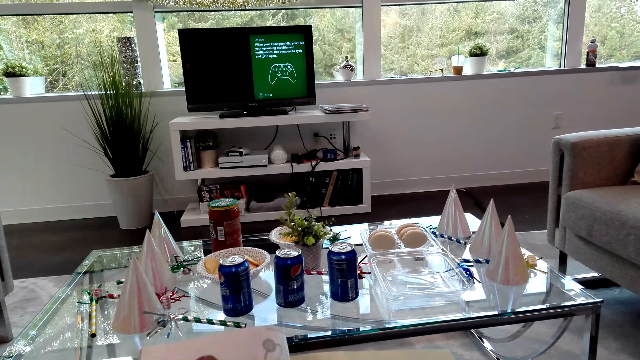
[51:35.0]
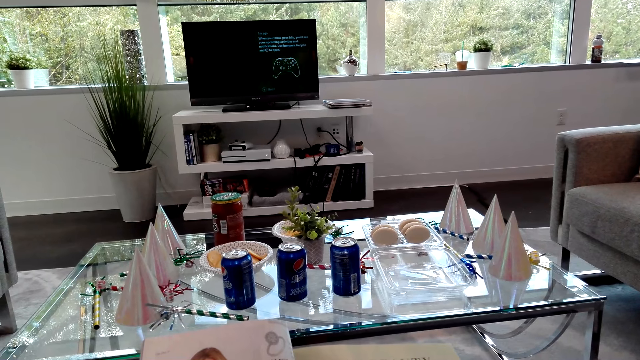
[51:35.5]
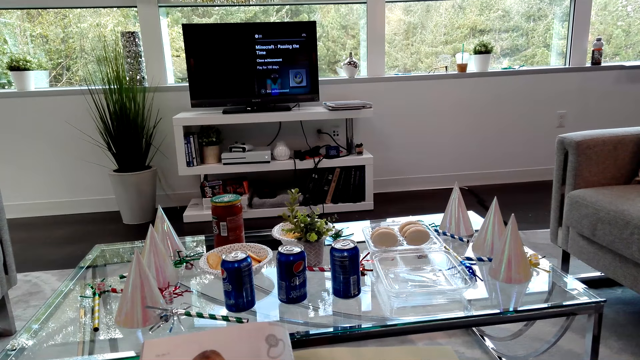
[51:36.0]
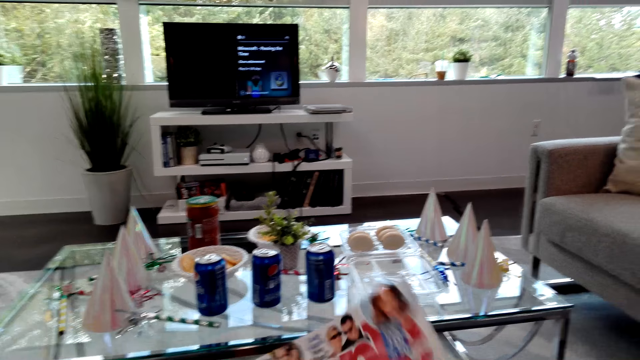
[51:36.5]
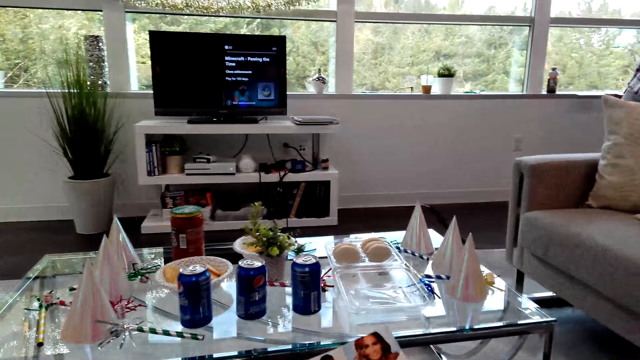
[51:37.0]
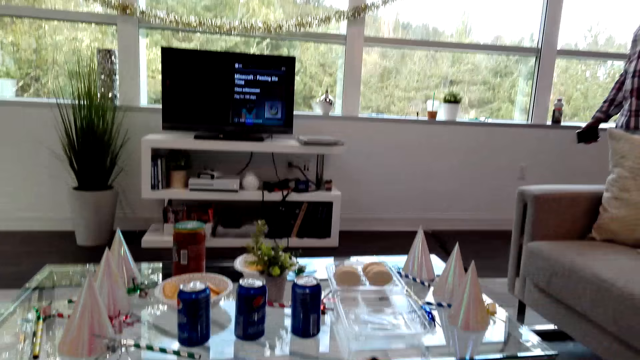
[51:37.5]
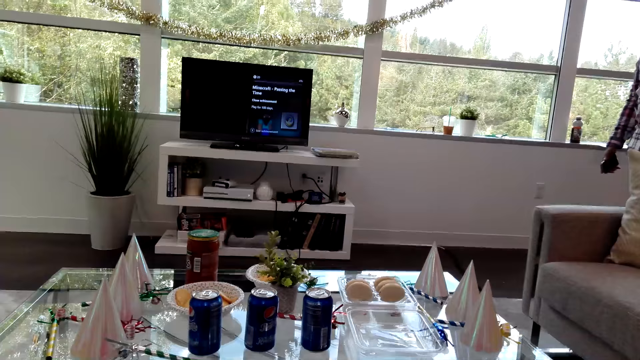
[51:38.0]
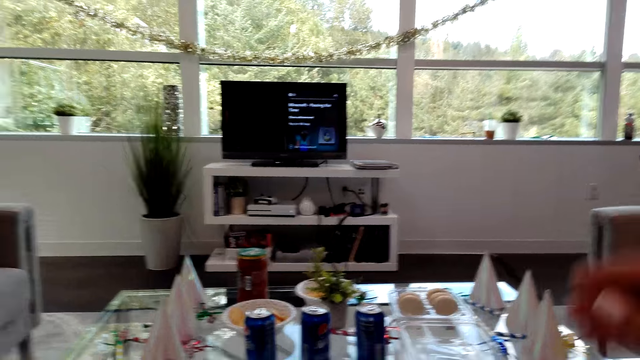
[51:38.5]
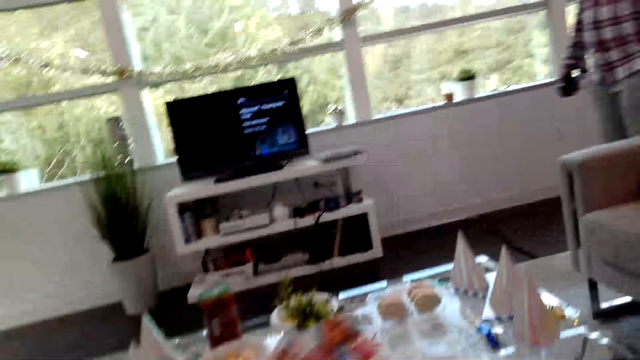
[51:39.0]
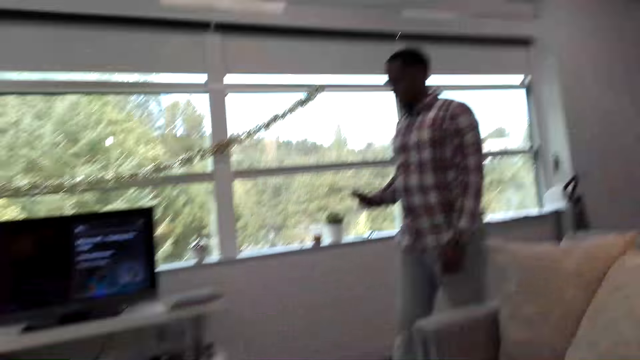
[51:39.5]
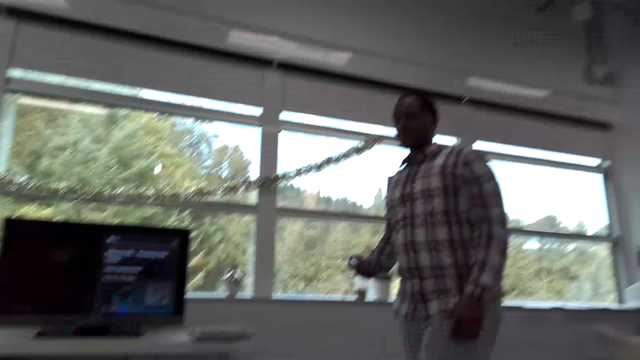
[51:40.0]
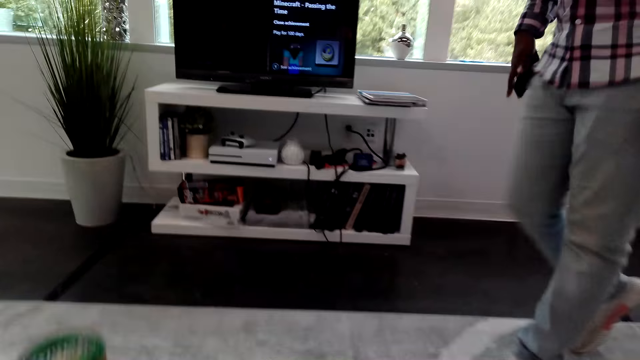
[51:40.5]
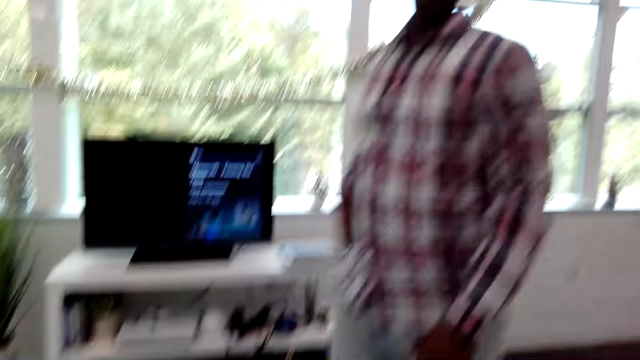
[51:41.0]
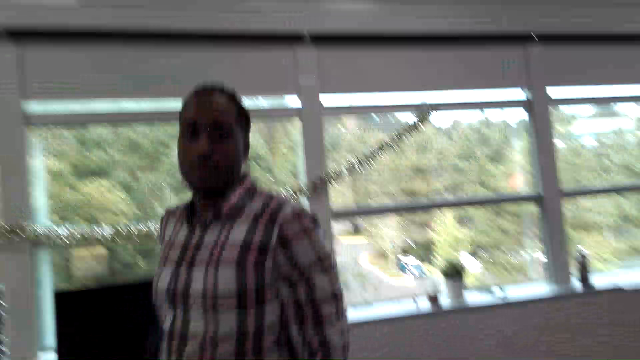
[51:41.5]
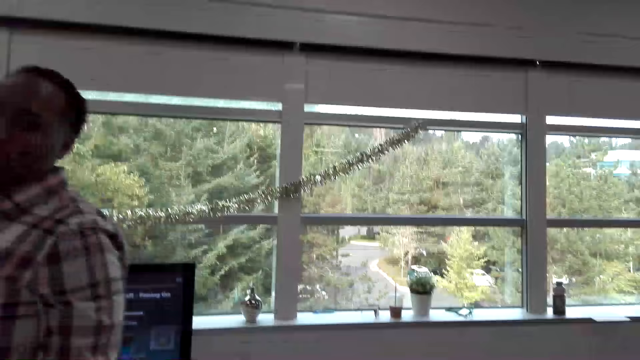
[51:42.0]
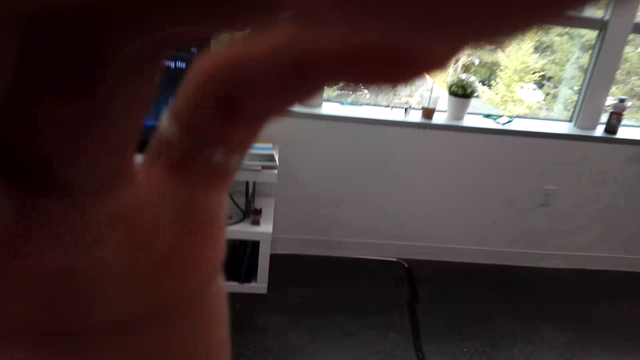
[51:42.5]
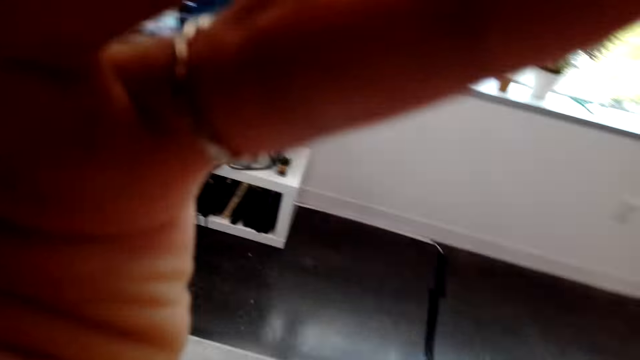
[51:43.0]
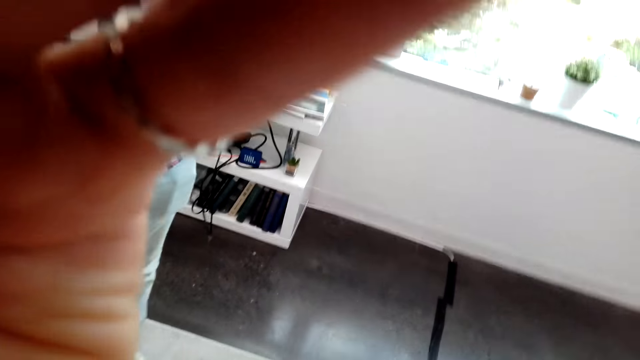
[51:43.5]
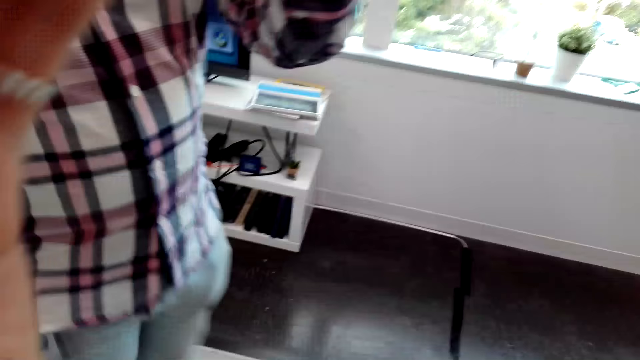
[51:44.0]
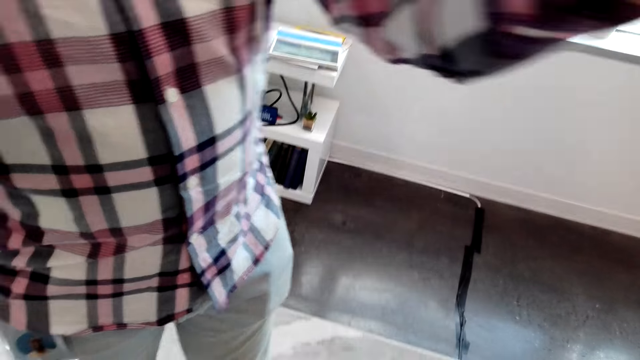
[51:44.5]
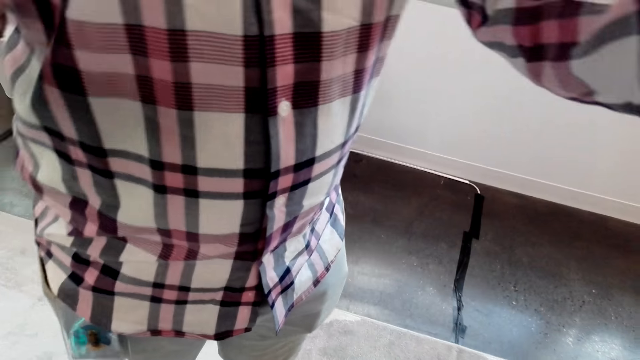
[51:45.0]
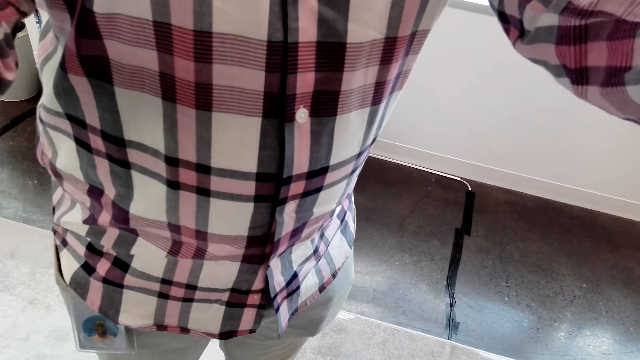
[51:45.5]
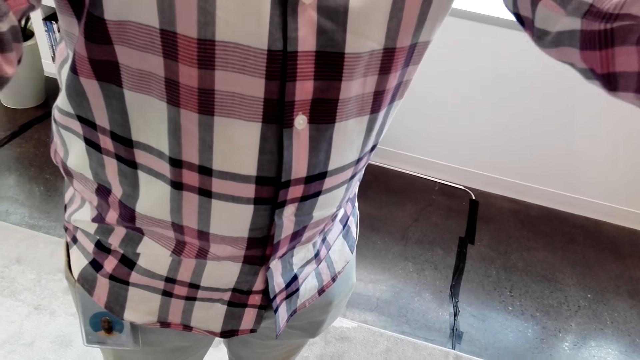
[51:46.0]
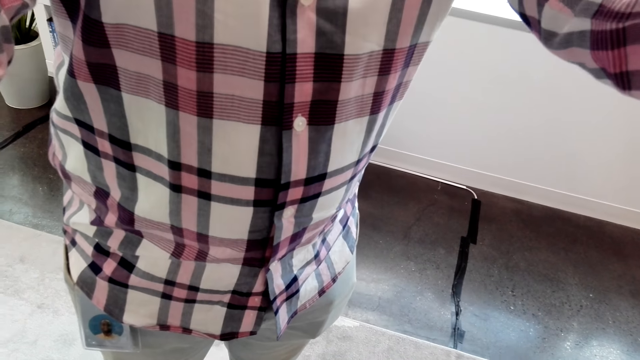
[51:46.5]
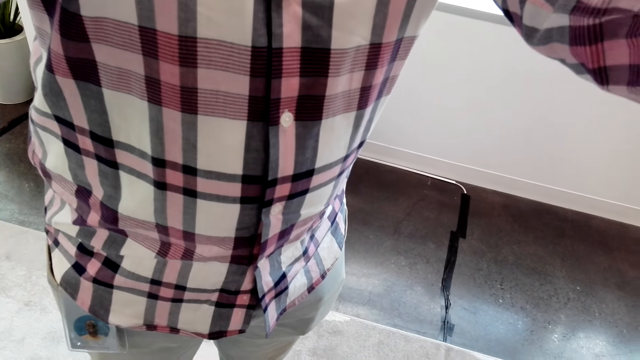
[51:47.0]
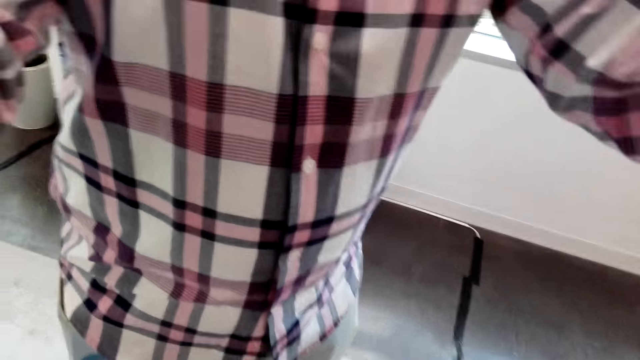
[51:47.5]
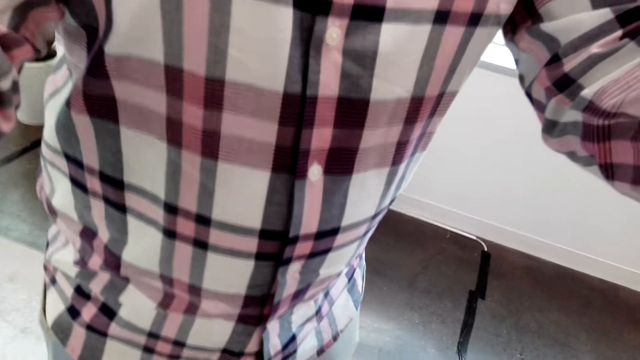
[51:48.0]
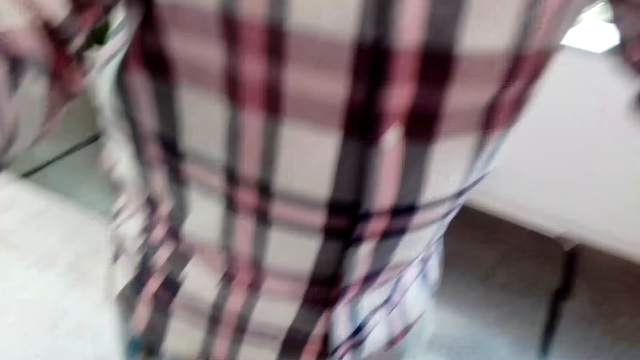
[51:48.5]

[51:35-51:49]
A man converses with the camera wearer. The camera wearer looks at the television. The man presses the remote and moves around. The camera wearer adjusts the camera. The man stands in front of the camera wearer and removes the camera wearer's camera.

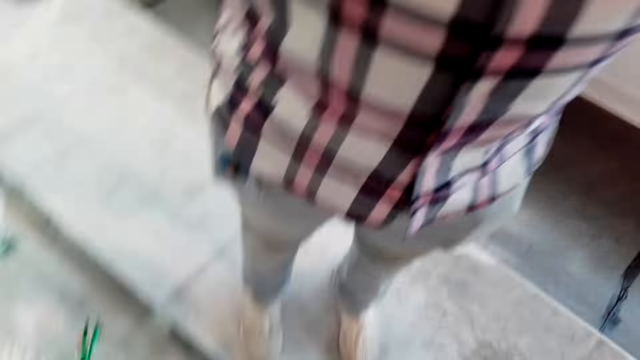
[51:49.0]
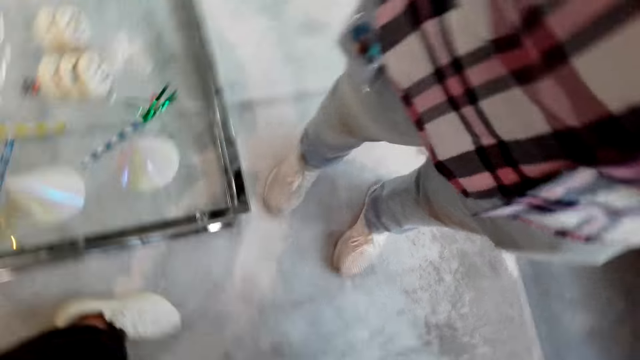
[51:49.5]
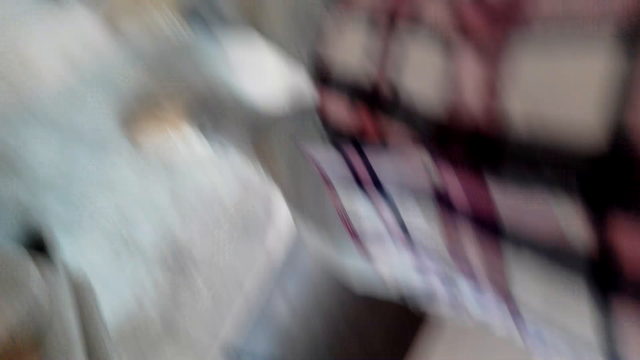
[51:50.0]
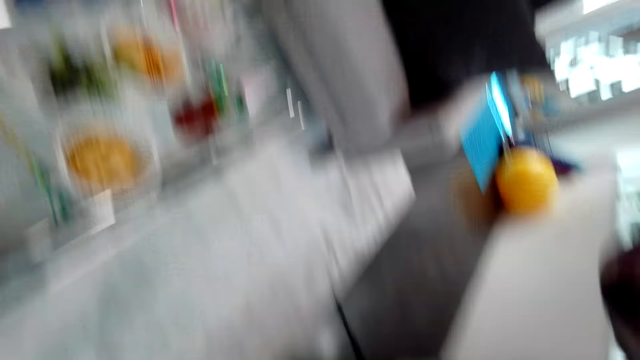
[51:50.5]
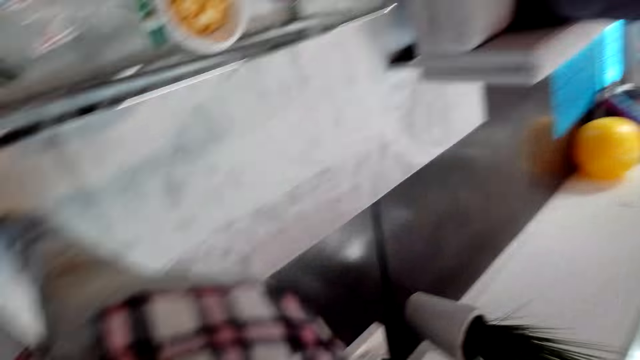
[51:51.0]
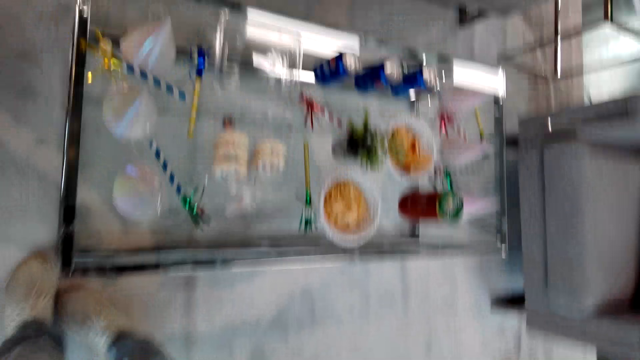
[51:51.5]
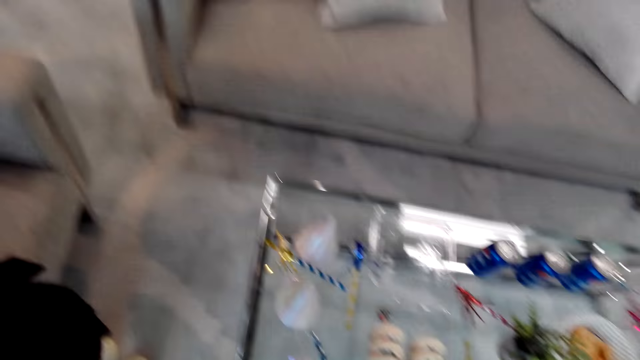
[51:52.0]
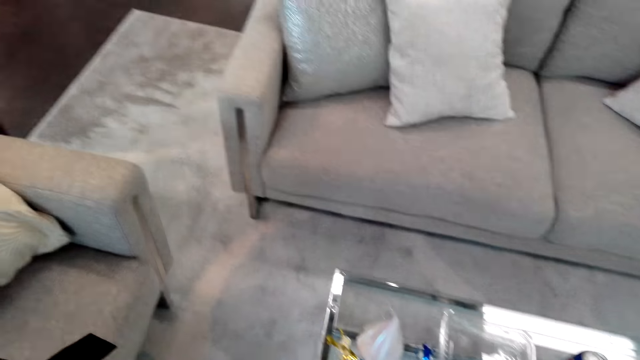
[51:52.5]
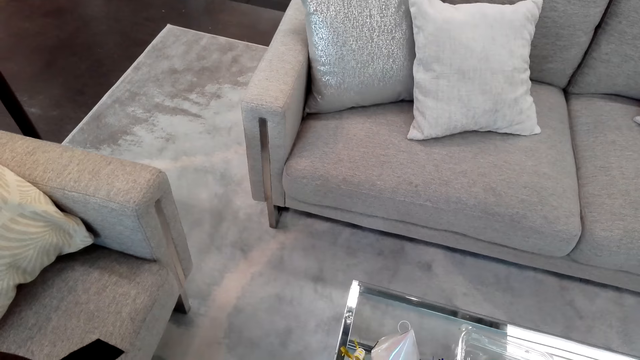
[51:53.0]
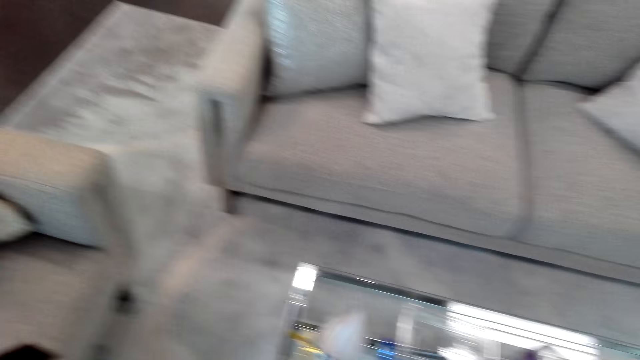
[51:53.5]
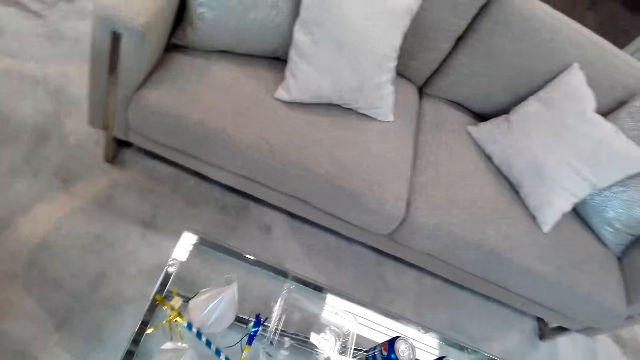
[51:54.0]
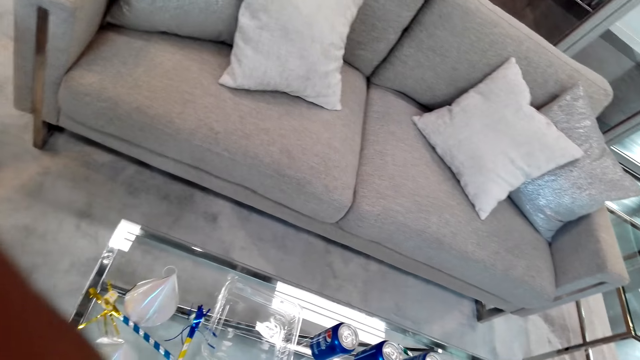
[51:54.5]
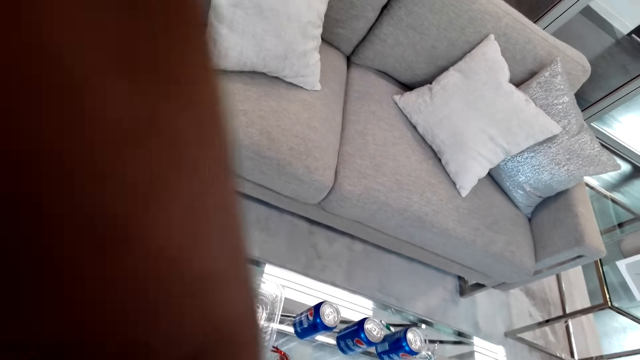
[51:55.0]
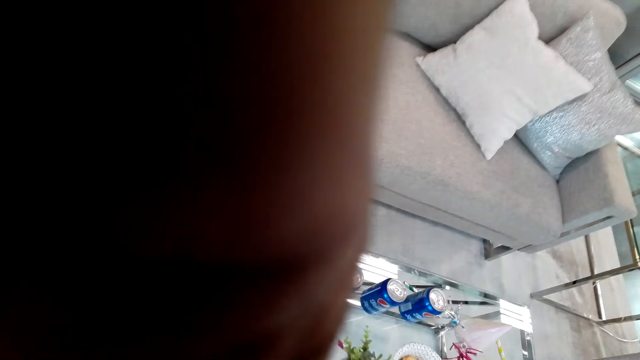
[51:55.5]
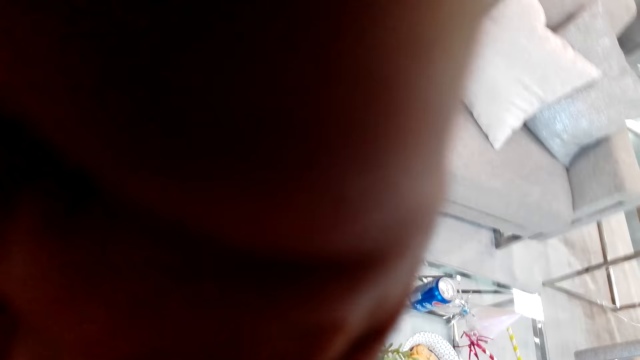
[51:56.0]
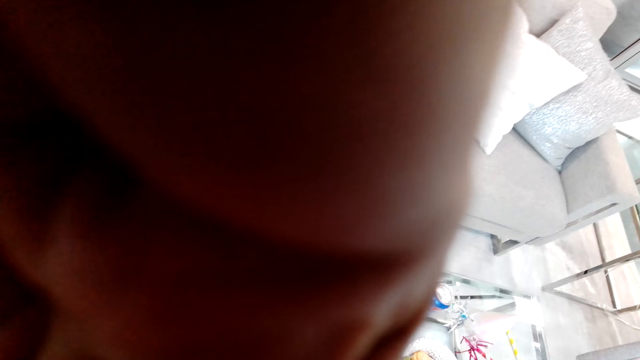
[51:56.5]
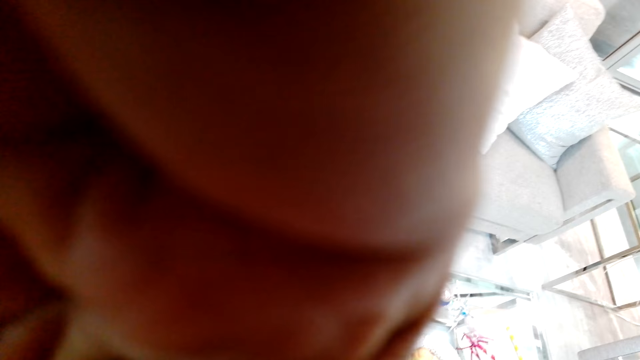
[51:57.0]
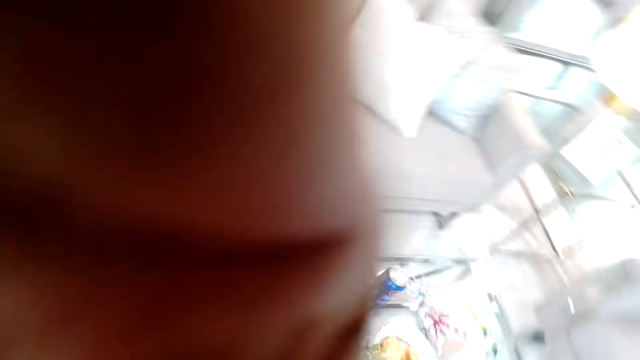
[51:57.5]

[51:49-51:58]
The camera wearer looks around. They fix the camera.
